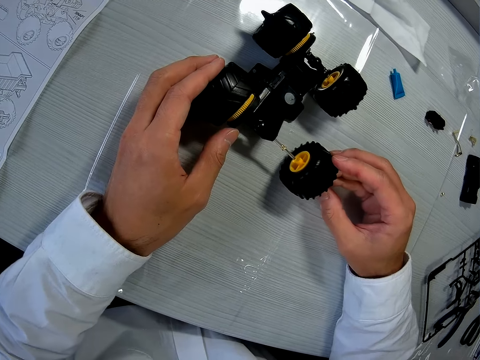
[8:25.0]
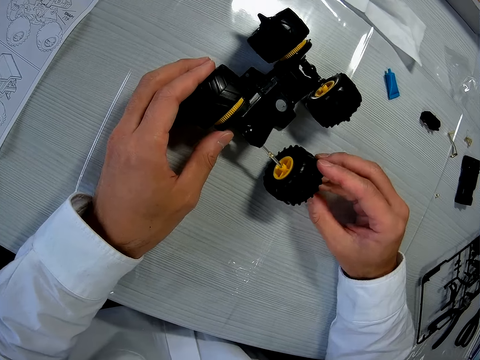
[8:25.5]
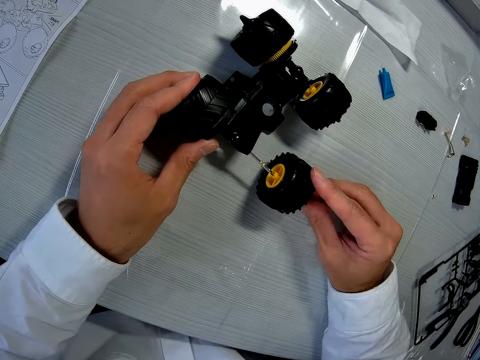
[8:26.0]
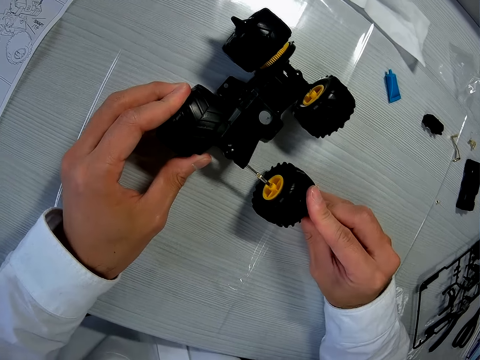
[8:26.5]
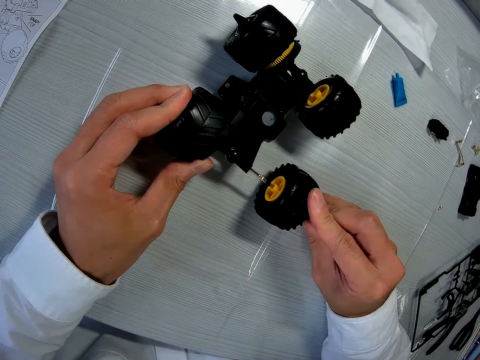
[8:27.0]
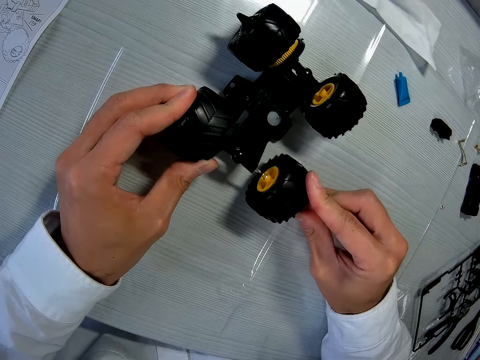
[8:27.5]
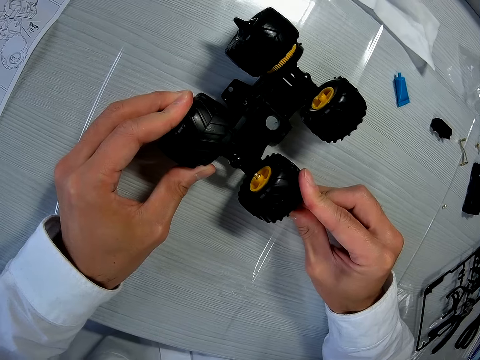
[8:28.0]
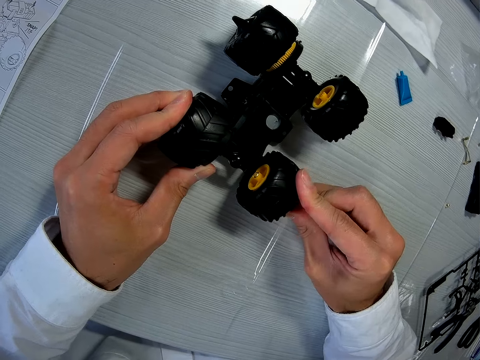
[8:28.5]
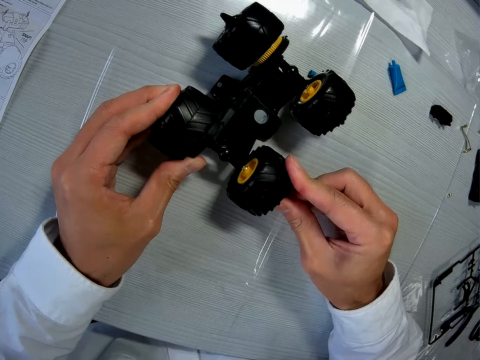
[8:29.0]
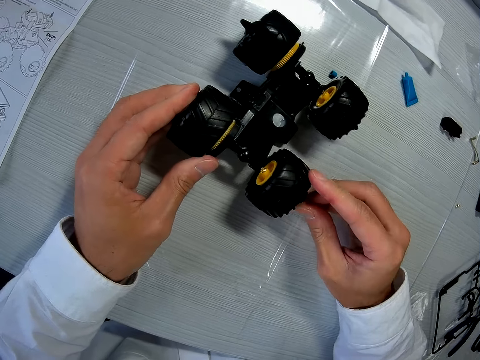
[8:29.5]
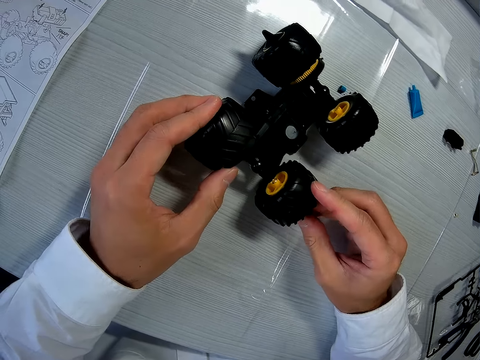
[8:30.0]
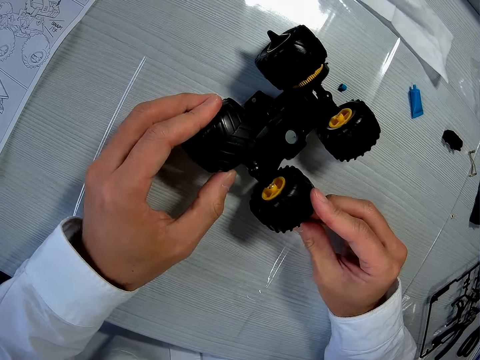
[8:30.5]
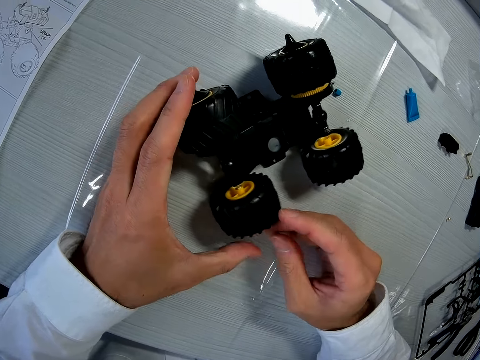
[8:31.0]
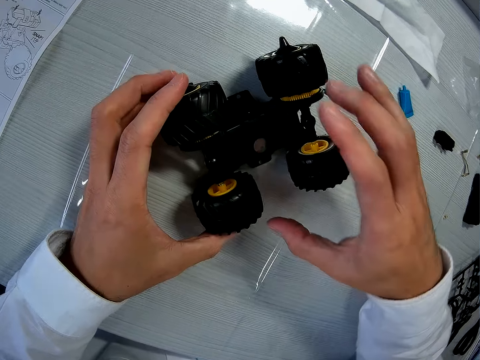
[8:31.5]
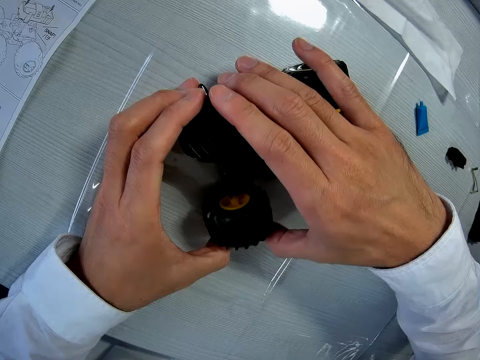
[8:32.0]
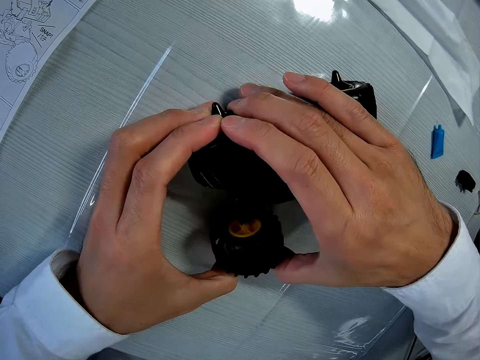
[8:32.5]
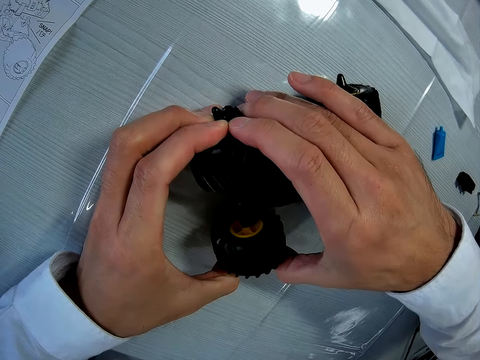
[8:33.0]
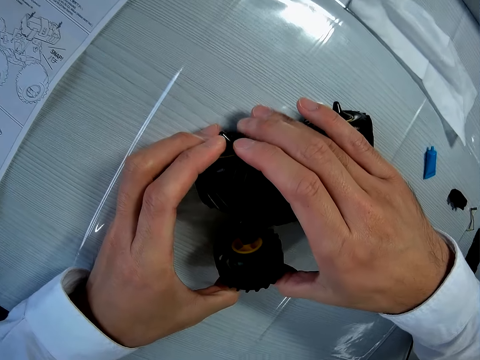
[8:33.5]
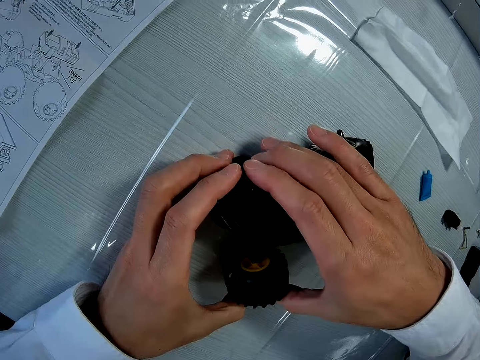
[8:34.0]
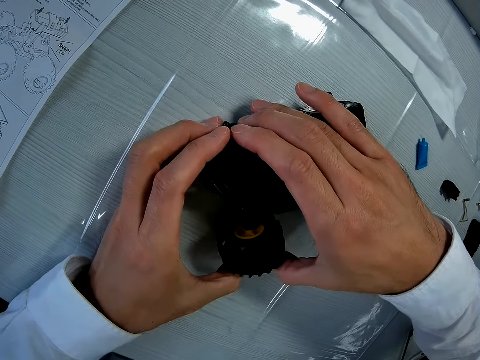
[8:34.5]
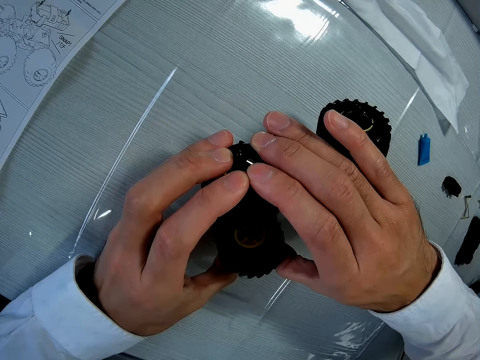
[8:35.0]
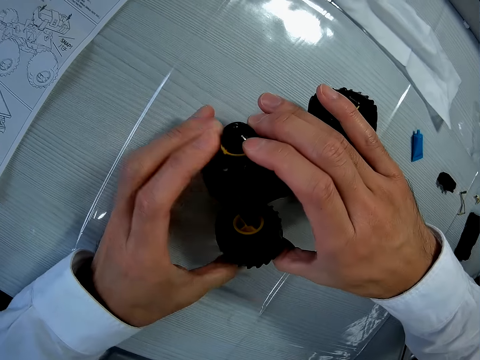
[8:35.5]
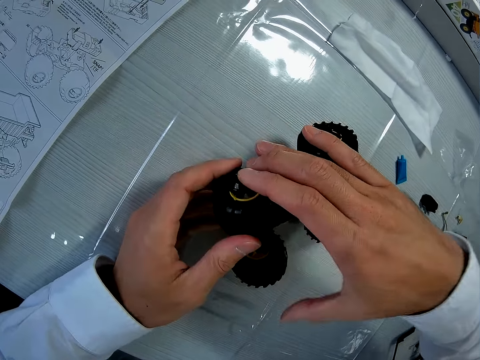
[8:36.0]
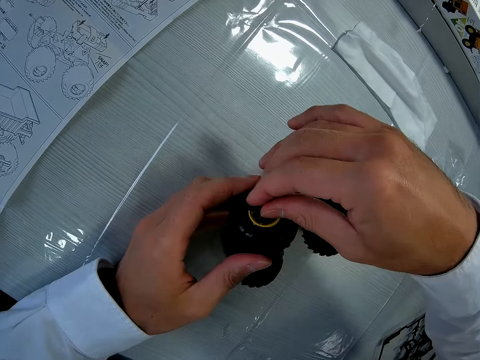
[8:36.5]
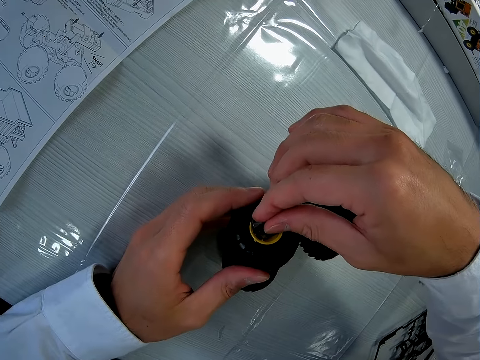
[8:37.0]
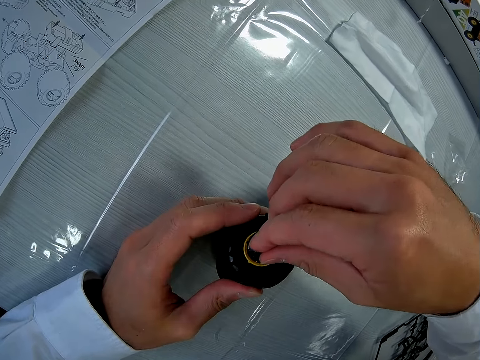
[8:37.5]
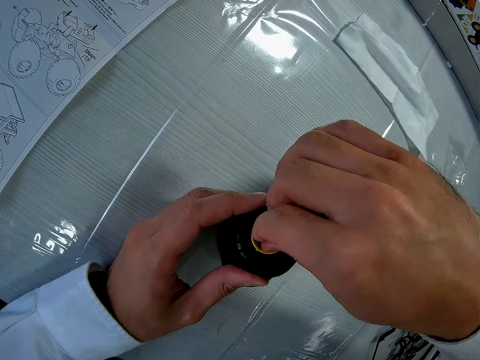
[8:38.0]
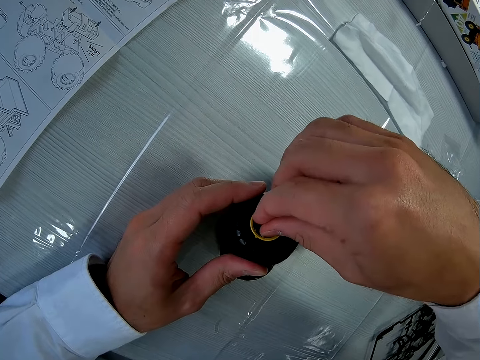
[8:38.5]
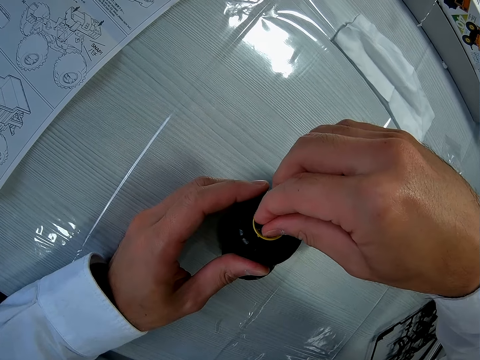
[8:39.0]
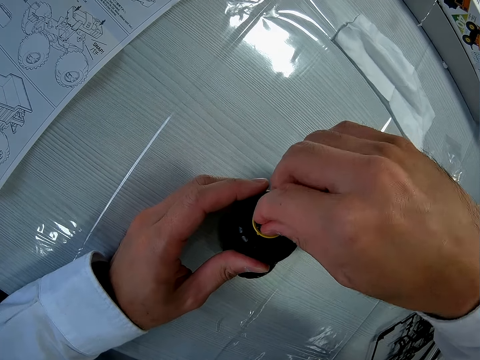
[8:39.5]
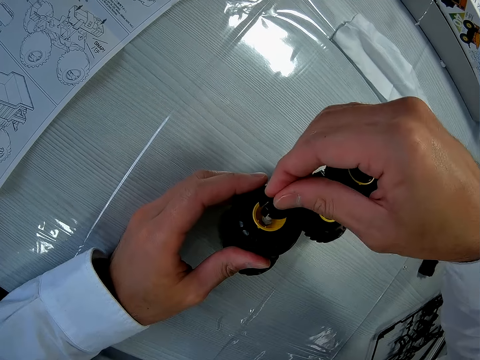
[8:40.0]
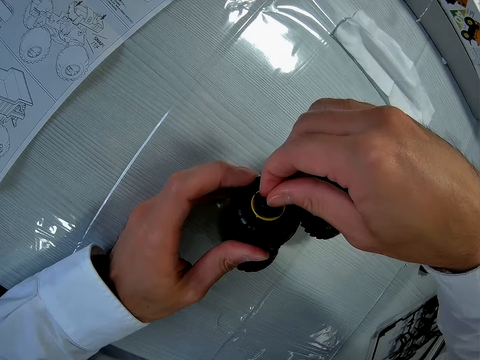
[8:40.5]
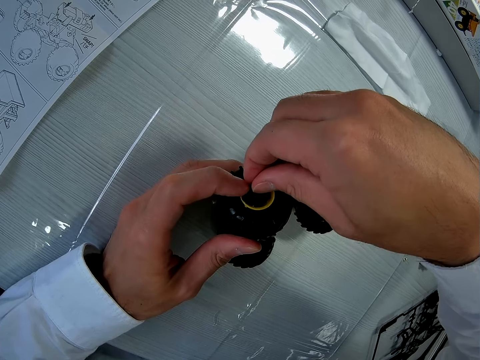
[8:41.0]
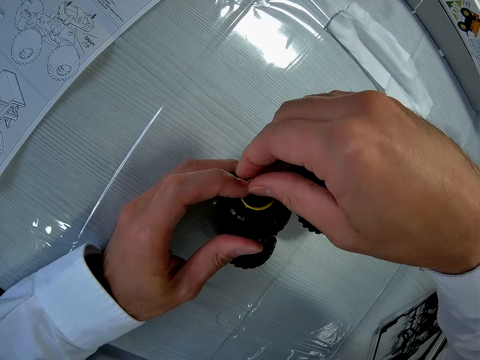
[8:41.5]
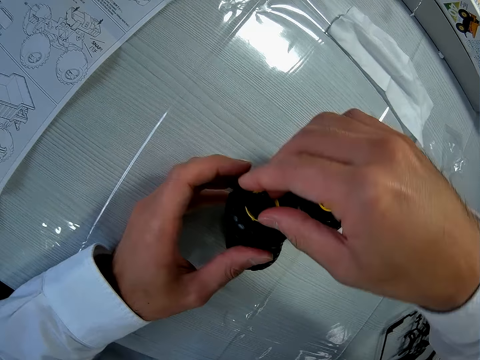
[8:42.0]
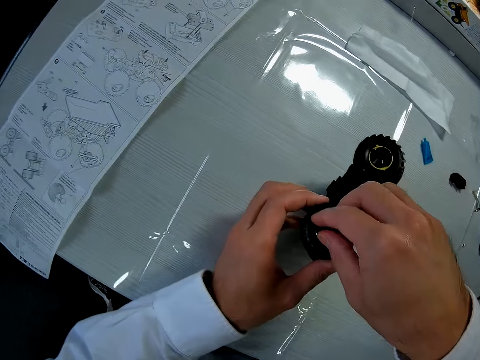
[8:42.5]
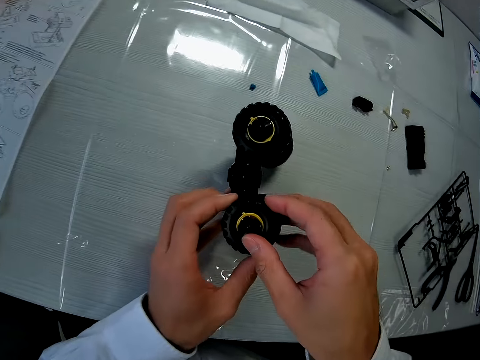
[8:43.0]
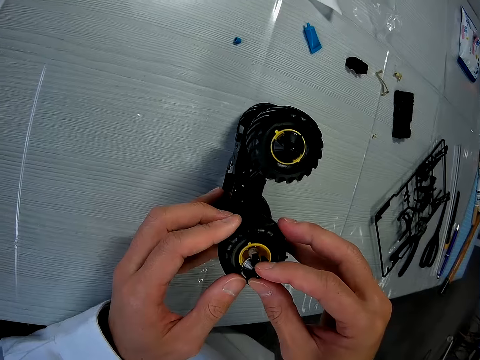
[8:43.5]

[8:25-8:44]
The camera wearer presses the wheels in the toy. They lift the car a bit from the table. They pull out a rim from one of the tires. They fix the rim on the wheel. They hold something. They fix something in the wheel.

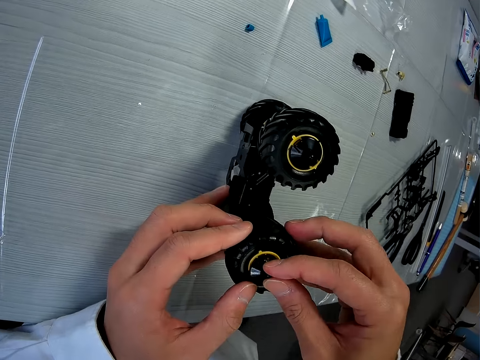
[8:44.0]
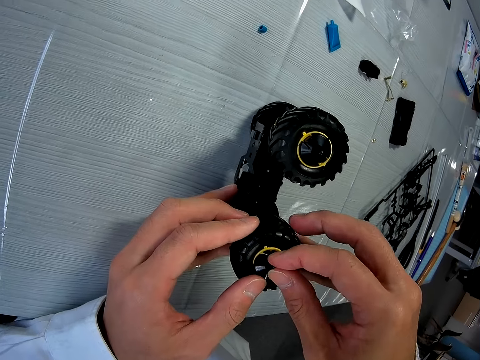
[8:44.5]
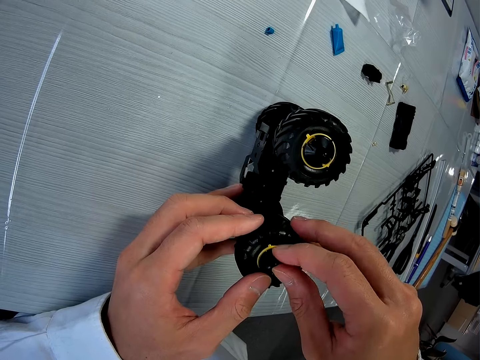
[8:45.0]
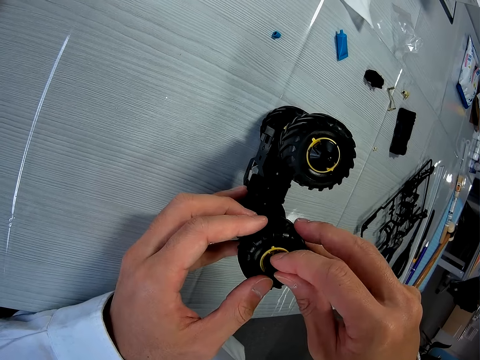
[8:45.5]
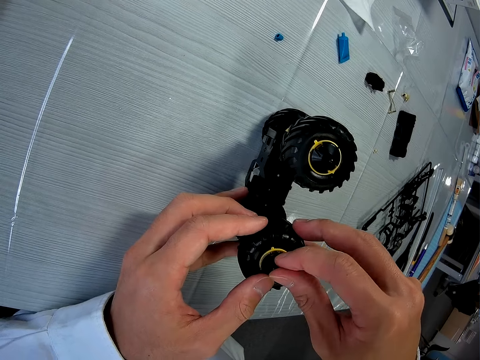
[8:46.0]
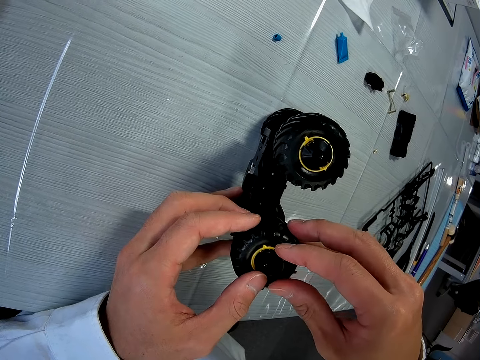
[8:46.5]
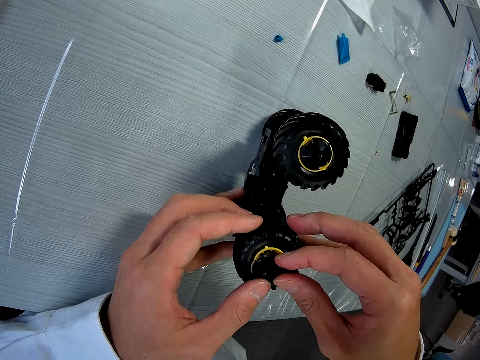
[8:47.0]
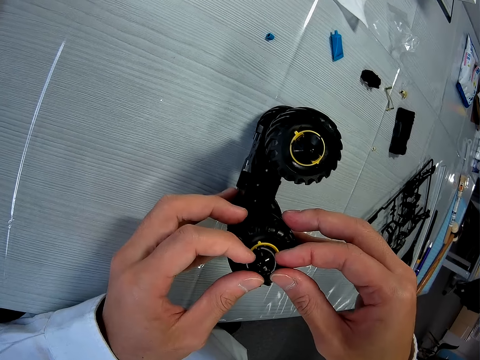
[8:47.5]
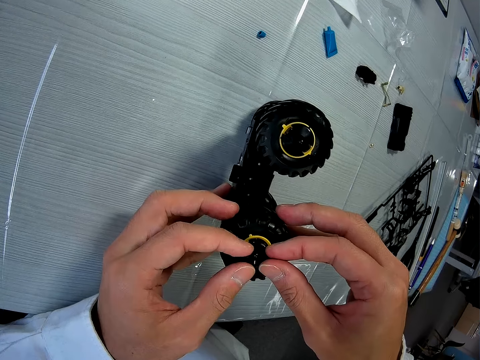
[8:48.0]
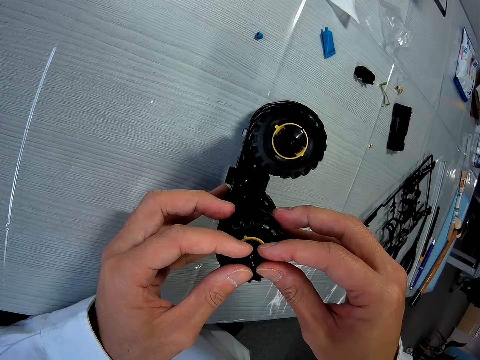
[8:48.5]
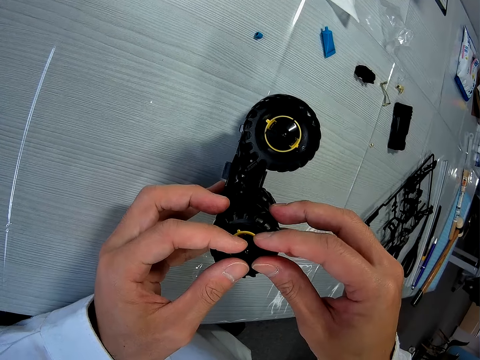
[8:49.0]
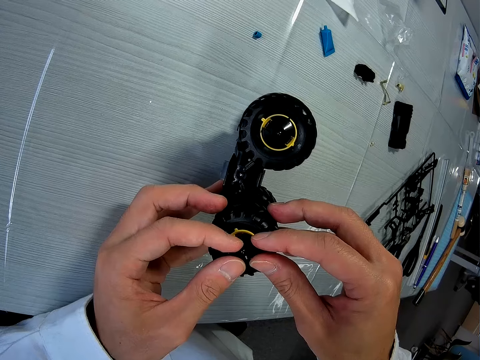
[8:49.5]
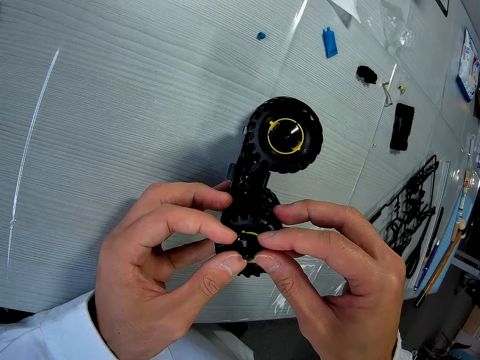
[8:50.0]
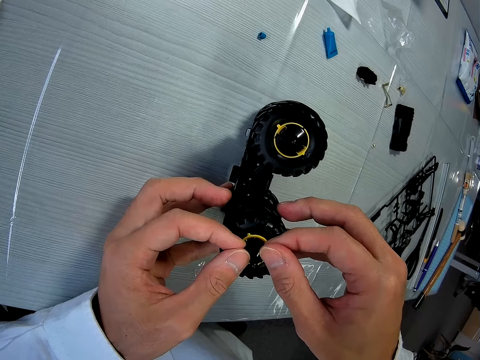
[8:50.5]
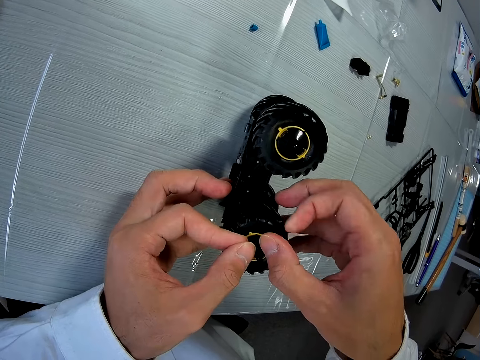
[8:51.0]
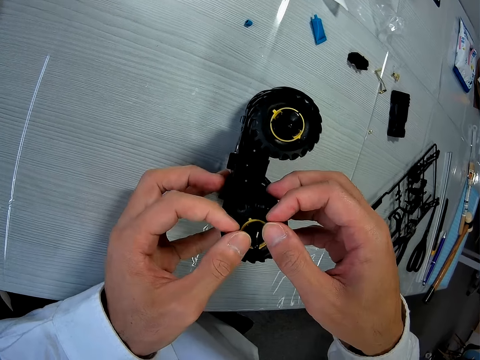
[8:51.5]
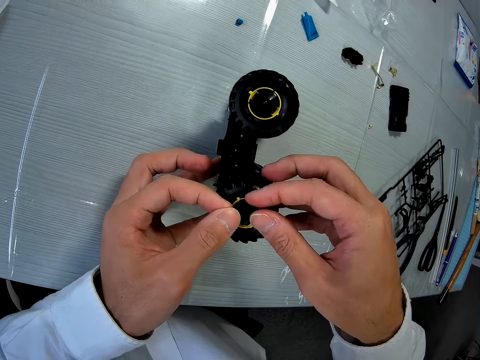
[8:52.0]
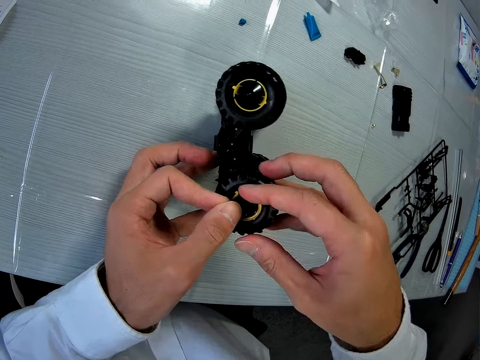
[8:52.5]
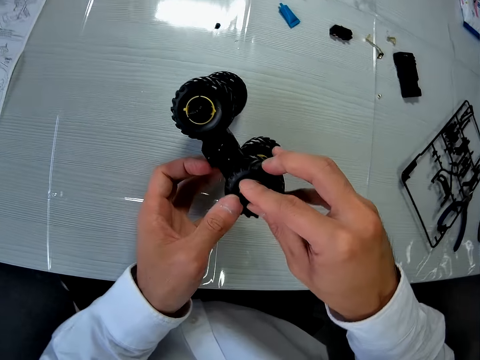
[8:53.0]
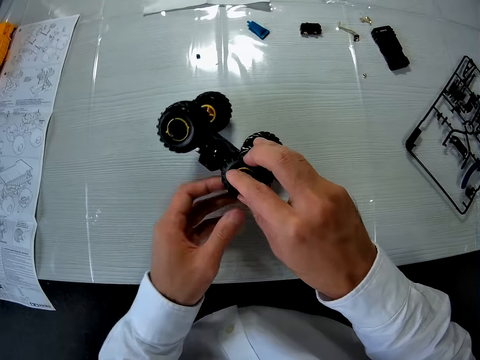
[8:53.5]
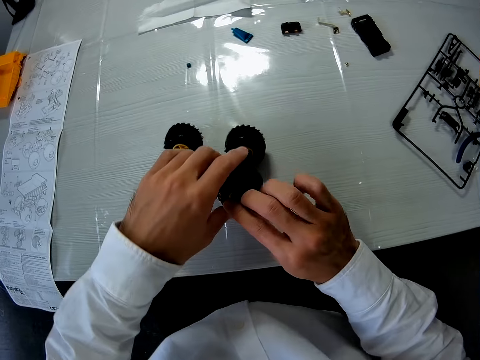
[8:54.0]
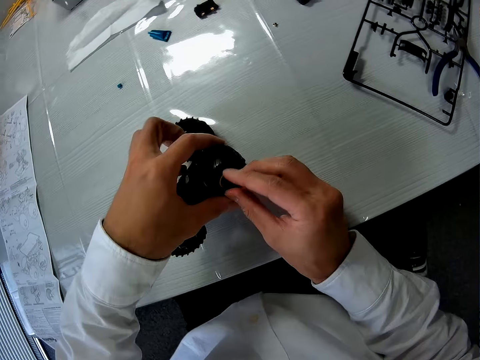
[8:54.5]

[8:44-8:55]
The camera wearer turns the car on the table.
